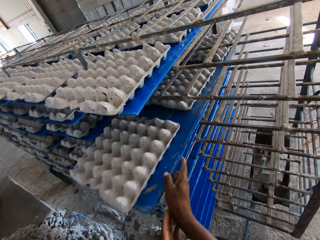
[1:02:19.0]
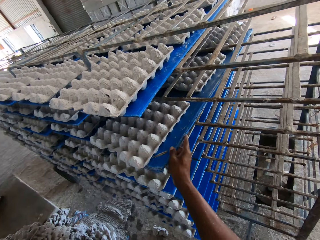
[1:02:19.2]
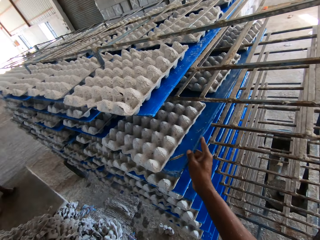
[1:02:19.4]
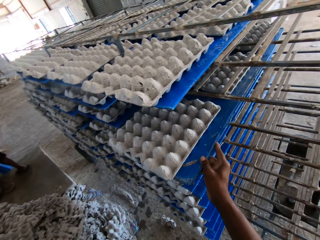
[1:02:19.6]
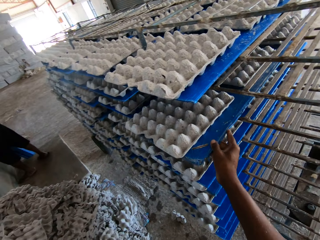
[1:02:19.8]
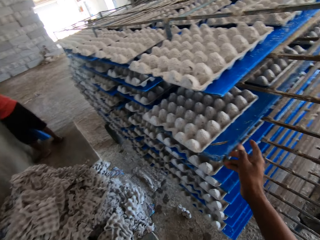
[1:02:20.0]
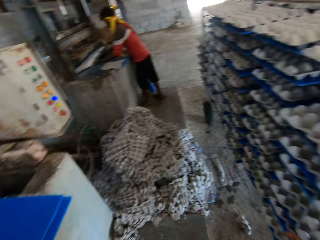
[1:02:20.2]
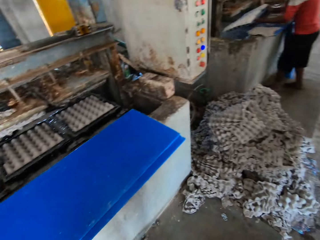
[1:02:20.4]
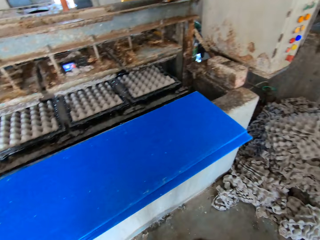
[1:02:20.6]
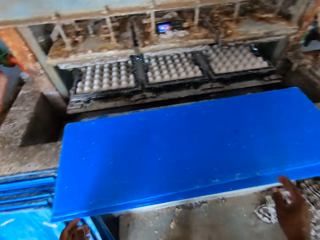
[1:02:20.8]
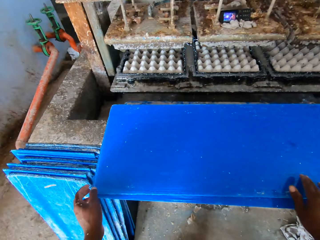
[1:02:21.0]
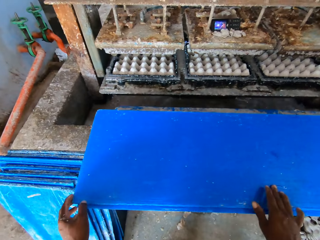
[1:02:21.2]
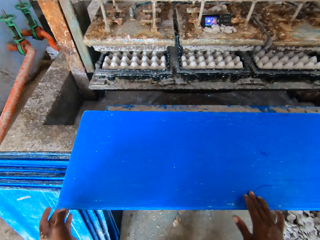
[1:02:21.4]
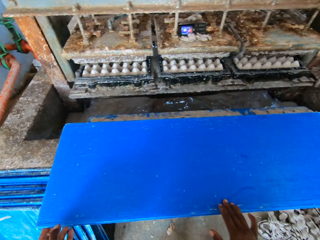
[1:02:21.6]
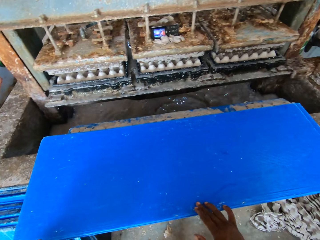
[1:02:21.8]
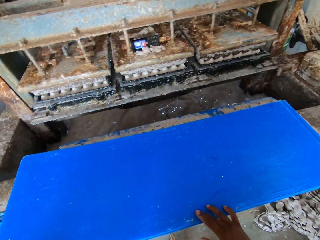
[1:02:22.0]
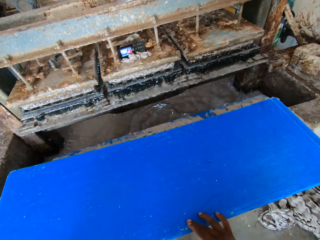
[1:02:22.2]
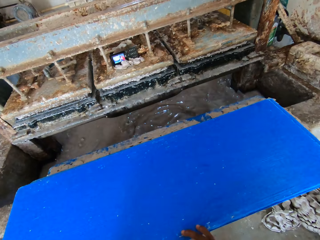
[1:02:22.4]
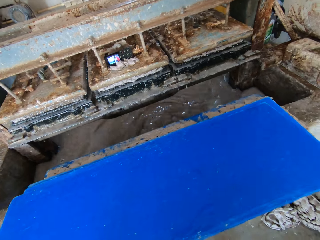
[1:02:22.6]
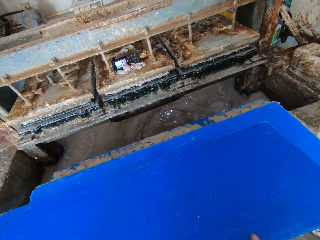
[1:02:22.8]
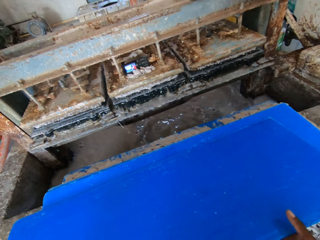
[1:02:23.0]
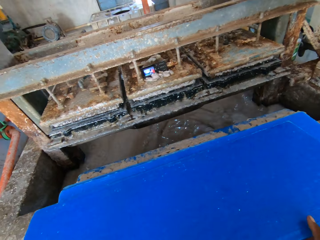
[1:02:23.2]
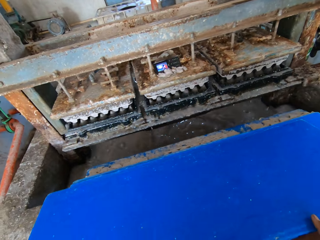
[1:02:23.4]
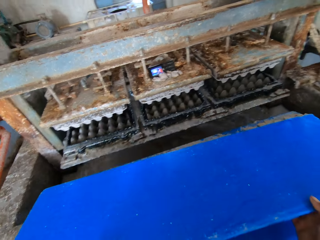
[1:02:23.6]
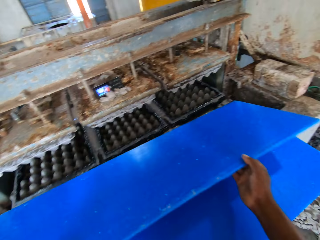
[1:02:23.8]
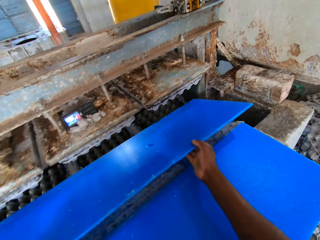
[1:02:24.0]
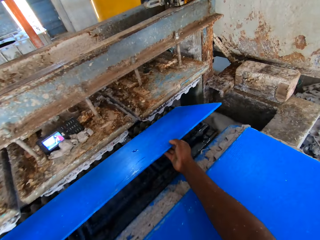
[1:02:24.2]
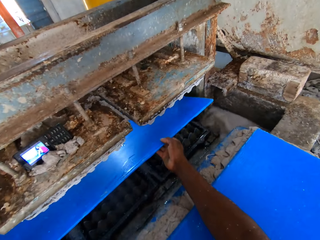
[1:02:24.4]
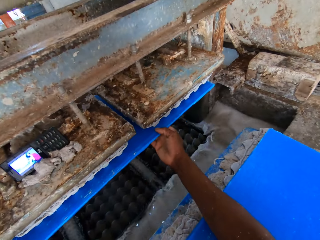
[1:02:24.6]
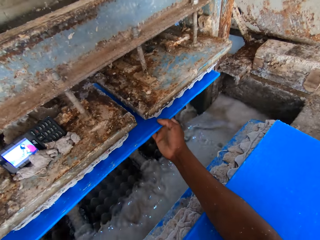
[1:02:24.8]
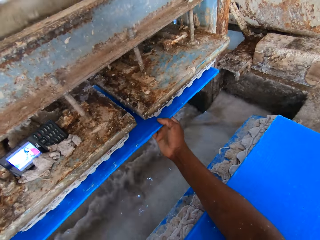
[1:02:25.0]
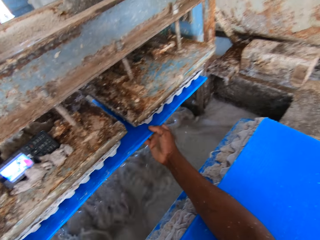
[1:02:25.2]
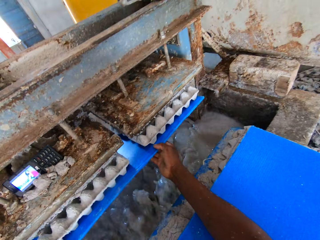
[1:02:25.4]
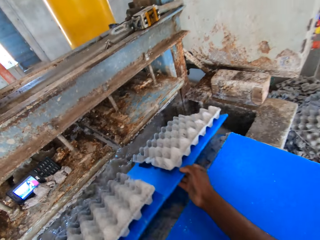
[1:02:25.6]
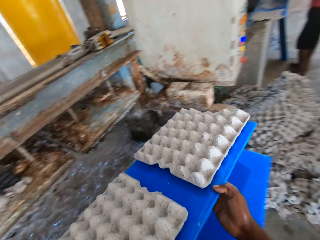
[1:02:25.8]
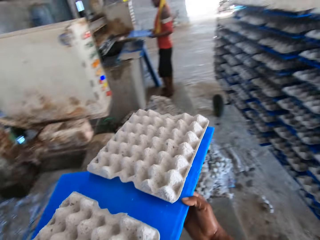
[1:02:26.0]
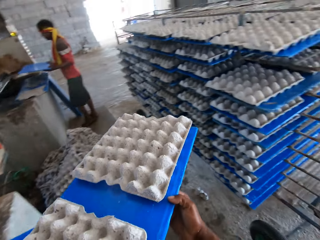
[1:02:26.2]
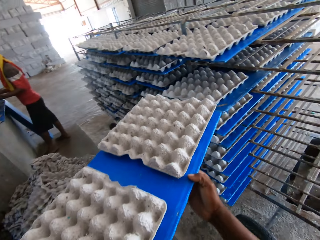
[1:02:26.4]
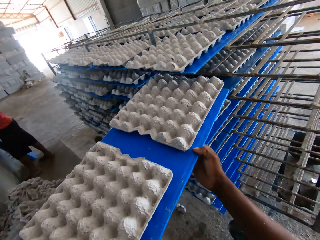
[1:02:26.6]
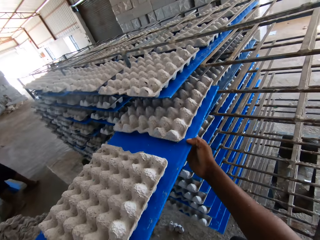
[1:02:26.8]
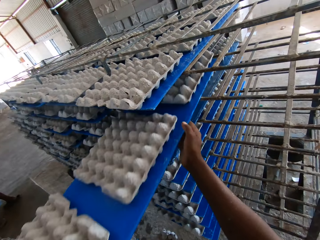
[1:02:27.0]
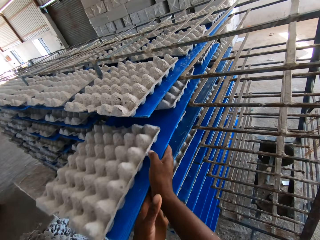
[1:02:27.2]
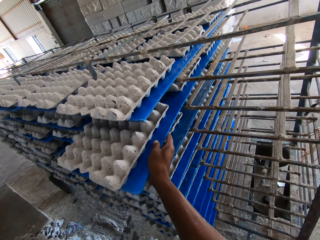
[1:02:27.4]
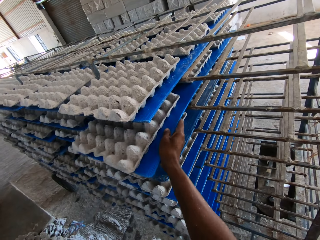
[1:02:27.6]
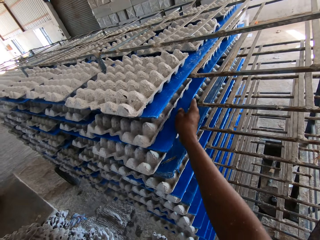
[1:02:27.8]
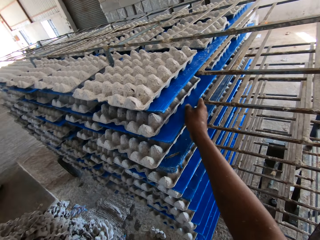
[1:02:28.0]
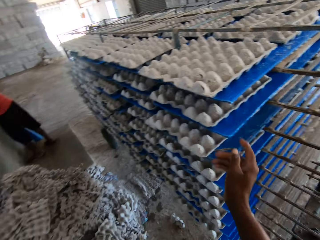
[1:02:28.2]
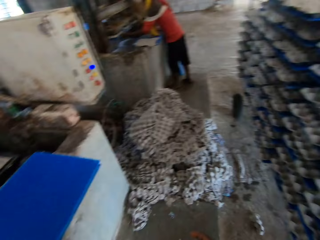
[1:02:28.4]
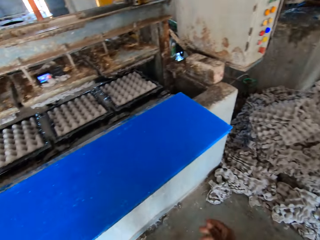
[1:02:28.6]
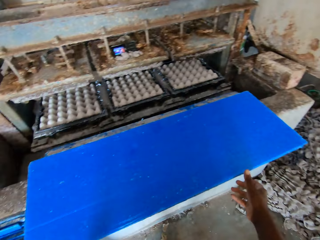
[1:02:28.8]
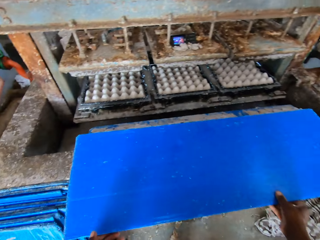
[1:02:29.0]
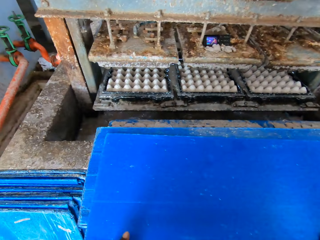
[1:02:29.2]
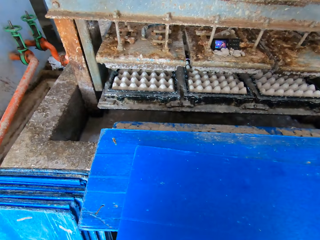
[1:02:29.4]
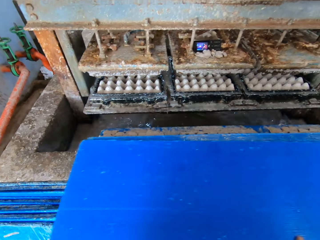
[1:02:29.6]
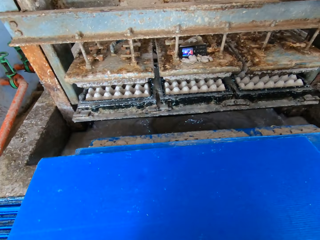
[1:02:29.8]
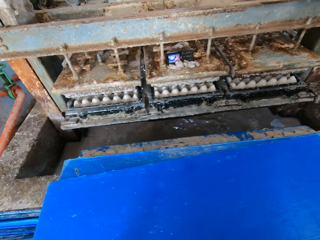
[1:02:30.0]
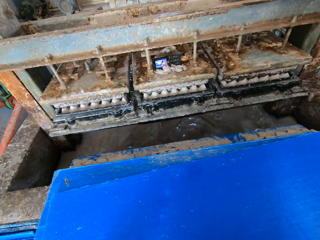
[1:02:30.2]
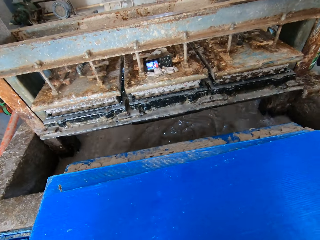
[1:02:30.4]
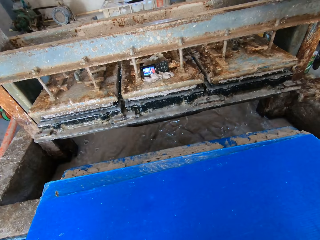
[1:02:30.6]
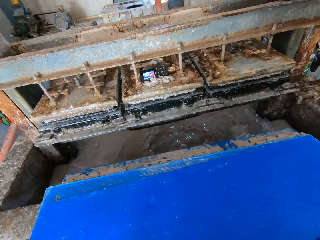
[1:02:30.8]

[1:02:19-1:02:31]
The camera wearer holds the tray of crates in the crate rack with his right hand and pushes the tray of crates in the crate rack with his right hand. A man holds the tray of crates with both hands. The camera wearer holds a tray on the pavement with both hands. He holds the tray on the pavement with his left hand, moves the tray on the pavement with his left hand, and holds the tray on the pavement with both hands. He picks the tray from the pavement with both hands. He places the tray under the crate molder with both hands. He collects egg trays. He brings out some crates from the crate molder with the tray in both hands. The man holds a tray with both hands. The camera wearer places the tray of crates in the crate rack with both hands. He holds the tray of crates in the crate rack with his right hand and pushes the tray of crates in the crate rack with his right hand. The man holds a tray under the crate molder with both hands. The camera wearer holds a tray on the pavement with his right hand. He holds the tray on the pavement with both hands. He picks a board. He moves the tray on the pavement with both hands.

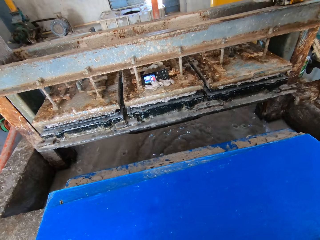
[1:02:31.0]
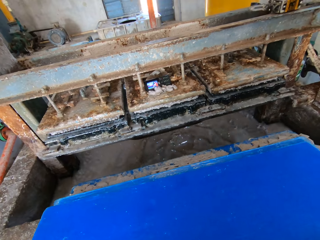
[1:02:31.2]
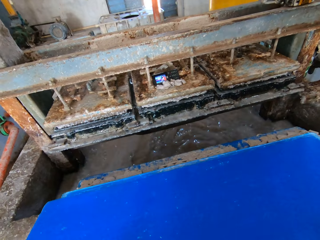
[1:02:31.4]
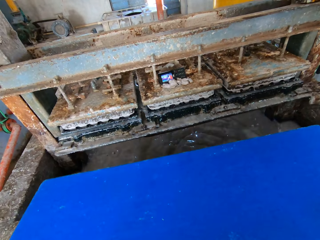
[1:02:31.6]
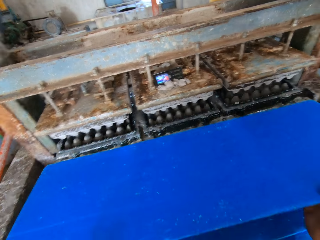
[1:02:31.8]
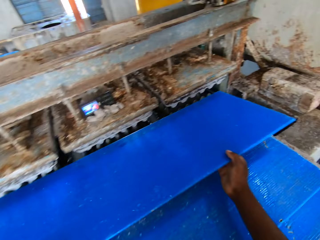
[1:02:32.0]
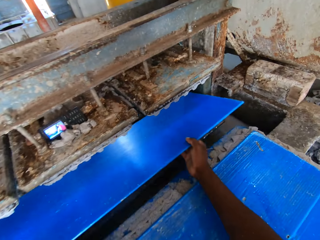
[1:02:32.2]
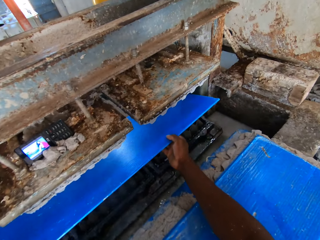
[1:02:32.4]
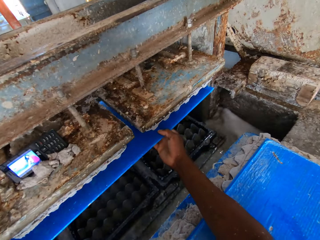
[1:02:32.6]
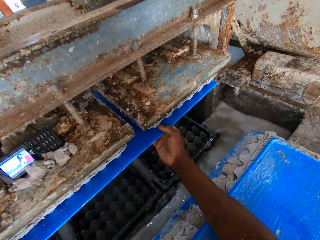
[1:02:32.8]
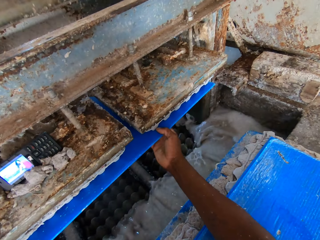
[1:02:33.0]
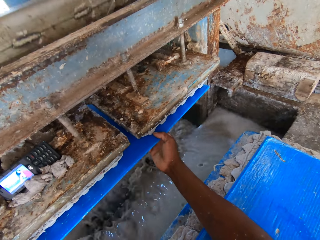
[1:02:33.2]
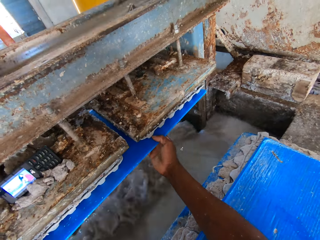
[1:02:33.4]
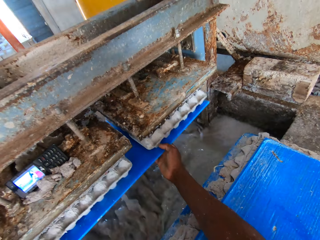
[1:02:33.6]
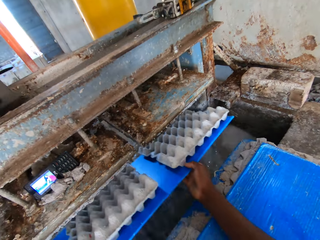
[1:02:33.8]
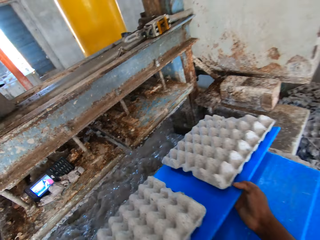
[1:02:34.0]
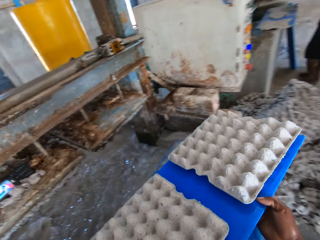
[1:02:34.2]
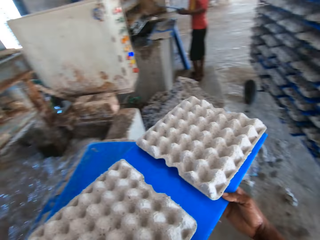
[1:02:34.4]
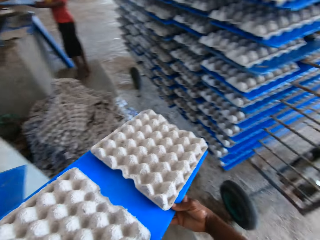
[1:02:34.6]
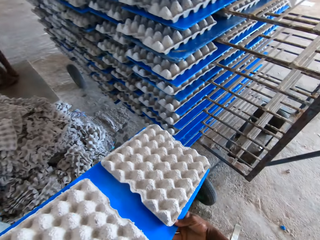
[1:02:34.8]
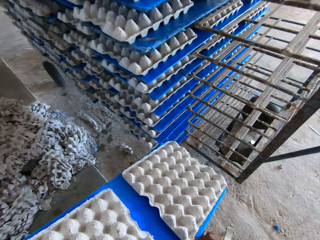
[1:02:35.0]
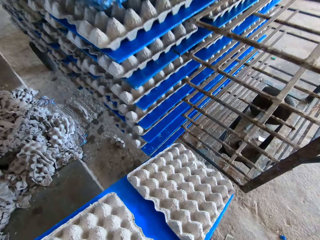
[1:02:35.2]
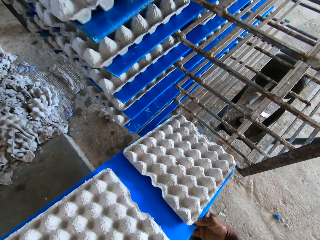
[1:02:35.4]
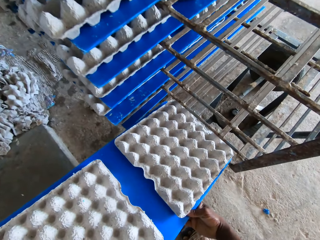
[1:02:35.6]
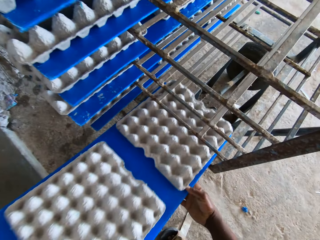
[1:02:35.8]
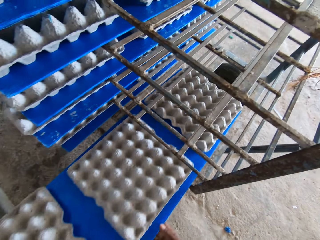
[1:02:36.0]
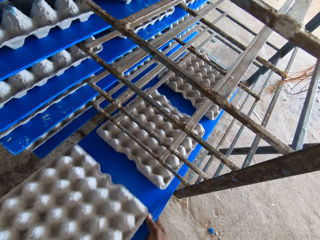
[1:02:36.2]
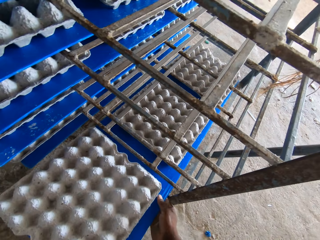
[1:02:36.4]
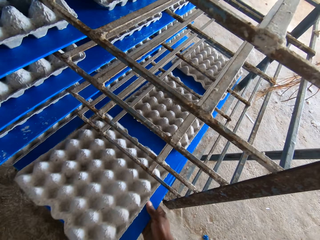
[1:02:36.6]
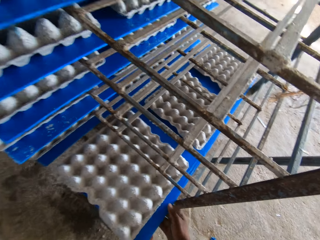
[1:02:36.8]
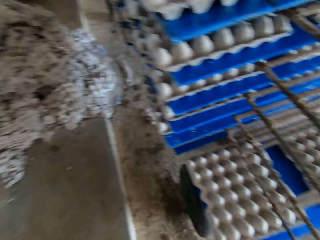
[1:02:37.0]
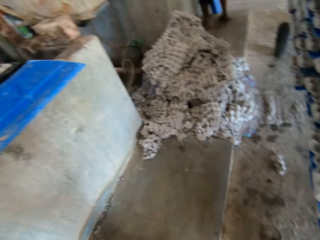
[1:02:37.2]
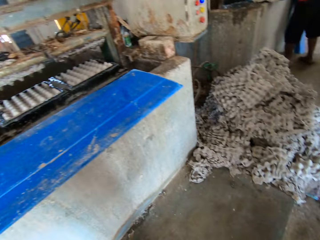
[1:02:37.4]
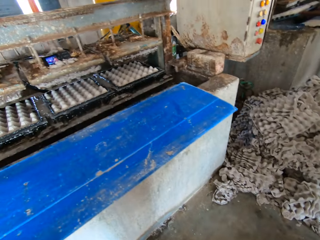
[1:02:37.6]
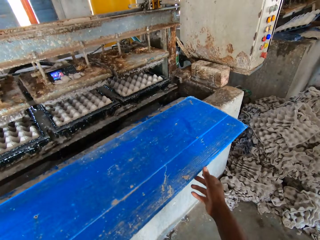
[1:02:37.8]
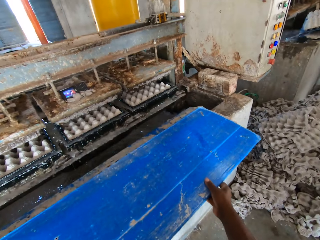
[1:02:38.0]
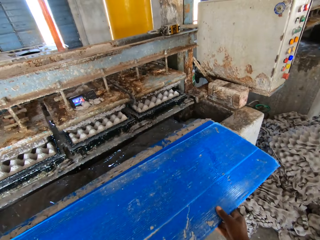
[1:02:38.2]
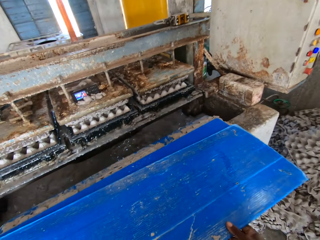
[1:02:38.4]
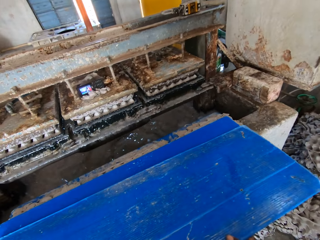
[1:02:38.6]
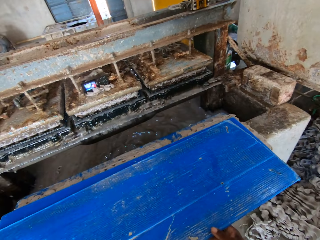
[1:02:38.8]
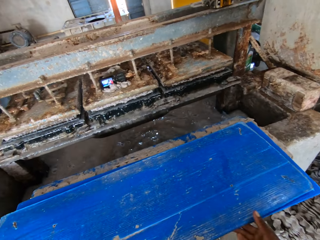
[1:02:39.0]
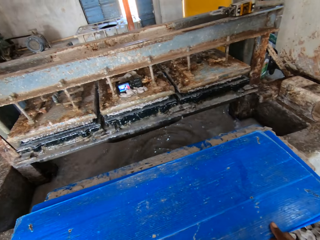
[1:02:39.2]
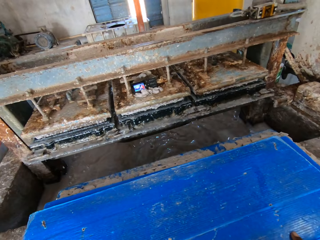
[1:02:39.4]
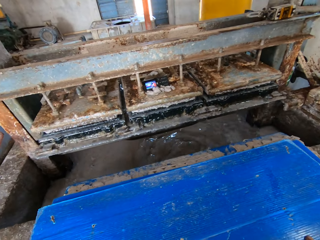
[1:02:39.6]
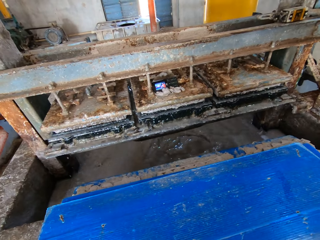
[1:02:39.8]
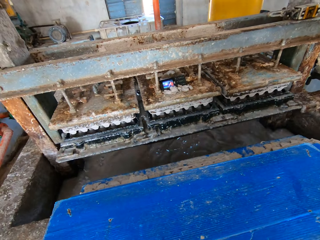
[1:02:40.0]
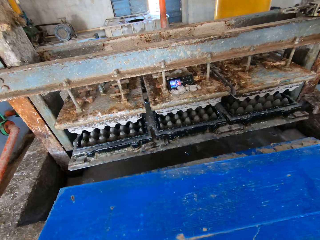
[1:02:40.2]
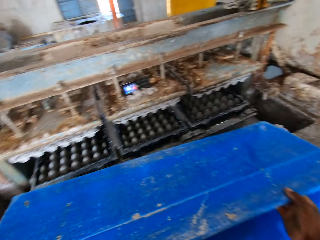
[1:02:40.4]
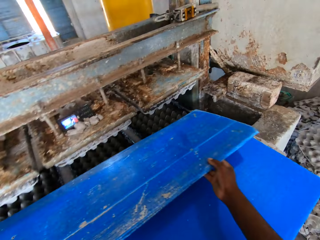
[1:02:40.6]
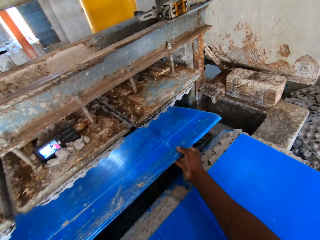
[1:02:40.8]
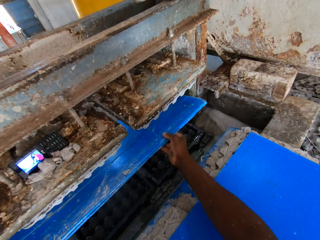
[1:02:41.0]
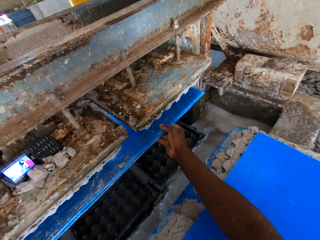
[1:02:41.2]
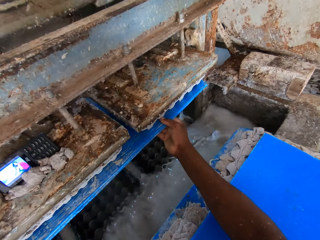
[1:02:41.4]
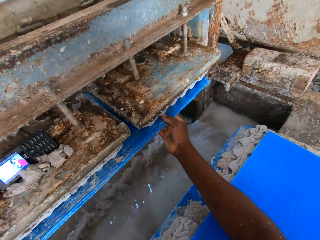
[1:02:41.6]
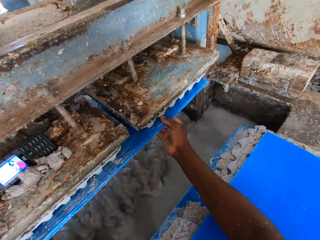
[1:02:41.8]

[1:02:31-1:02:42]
The camera wearer places the tray under the crate molder with both hands. He collects egg trays. He brings out some crates from the crate molder with the tray in both hands. A man holds a tray with both hands. The camera wearer places the tray of crates in the crate rack with both hands. He holds a tray on the pavement with his right hand and moves the tray on the pavement with his right hand. He holds the tray on the pavement with both hands. He picks the tray from the pavement with both hands. He places the tray under the crate molder with both hands. He collects the egg trays.
